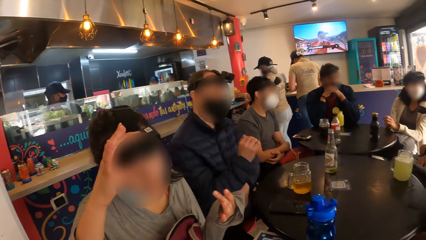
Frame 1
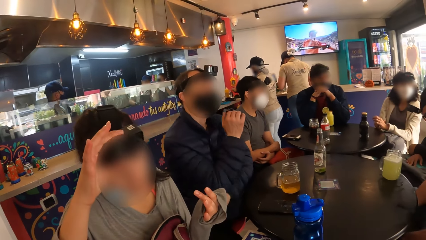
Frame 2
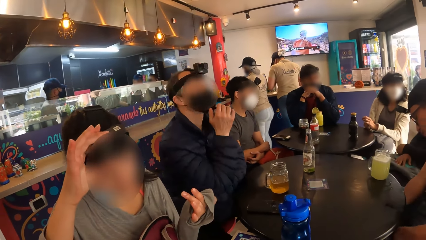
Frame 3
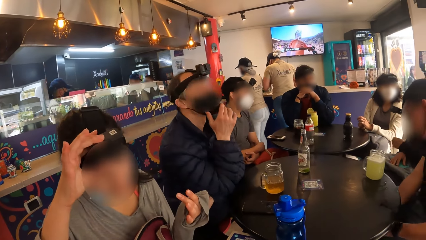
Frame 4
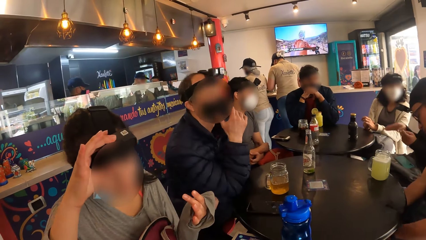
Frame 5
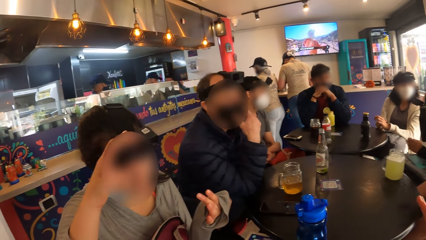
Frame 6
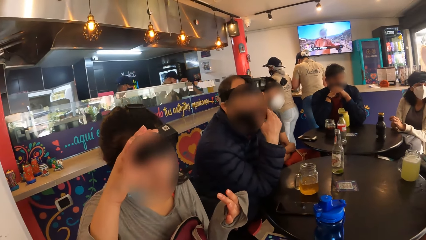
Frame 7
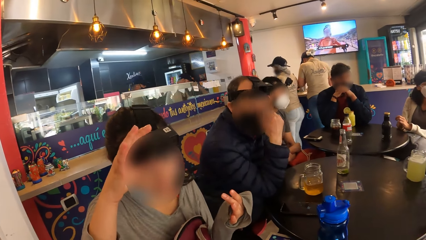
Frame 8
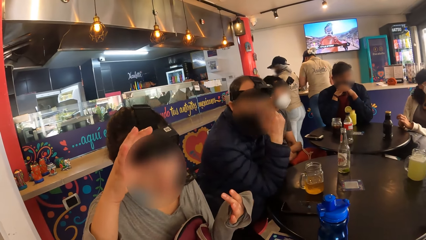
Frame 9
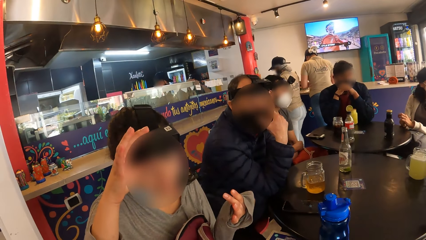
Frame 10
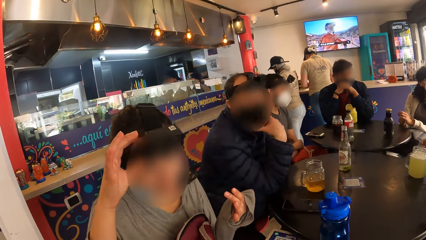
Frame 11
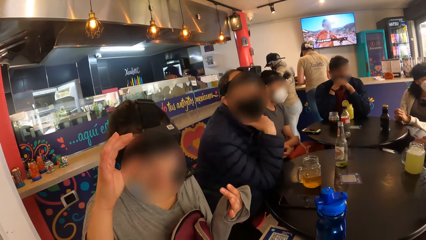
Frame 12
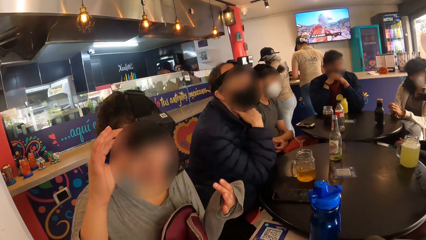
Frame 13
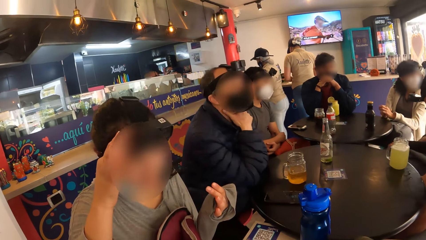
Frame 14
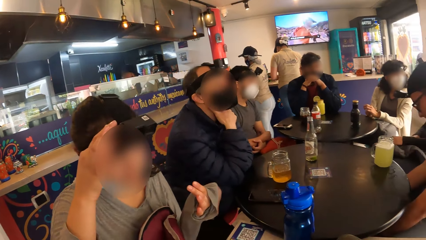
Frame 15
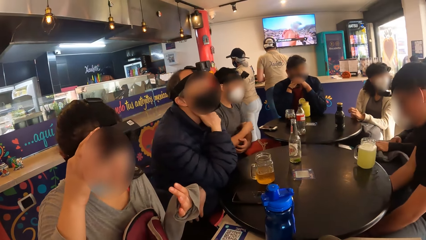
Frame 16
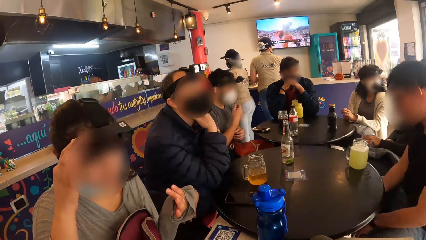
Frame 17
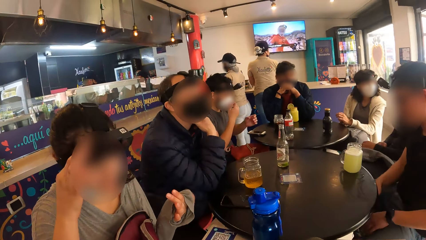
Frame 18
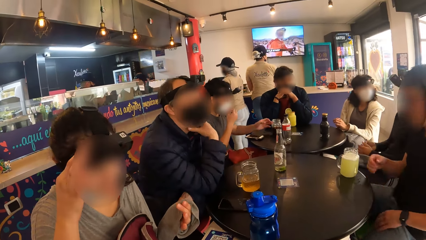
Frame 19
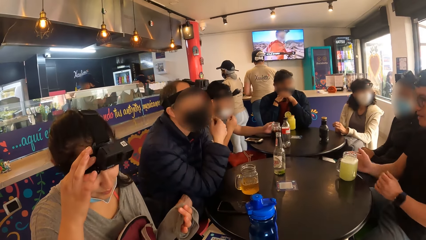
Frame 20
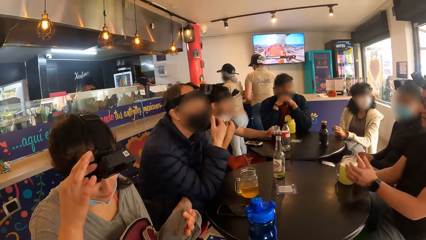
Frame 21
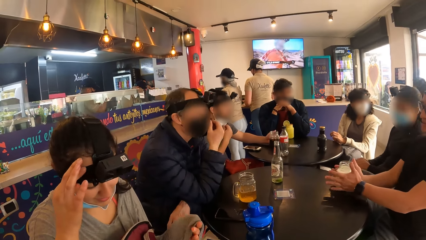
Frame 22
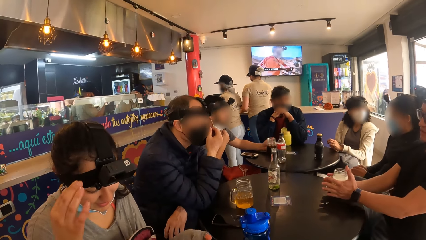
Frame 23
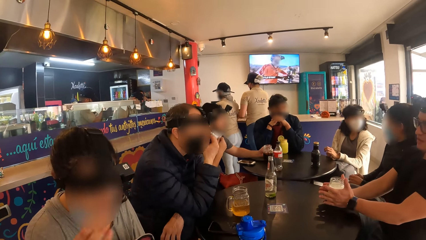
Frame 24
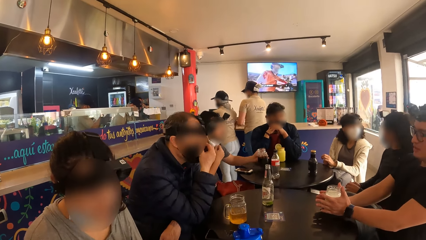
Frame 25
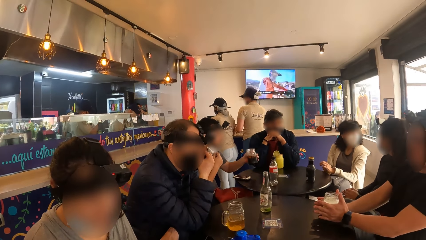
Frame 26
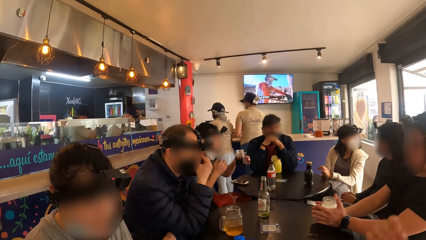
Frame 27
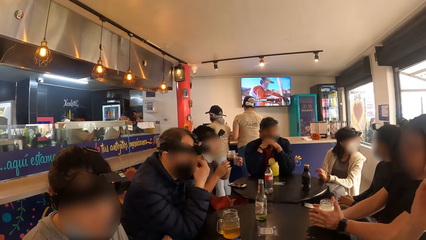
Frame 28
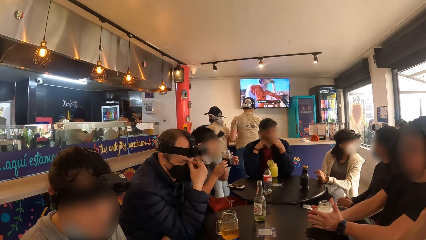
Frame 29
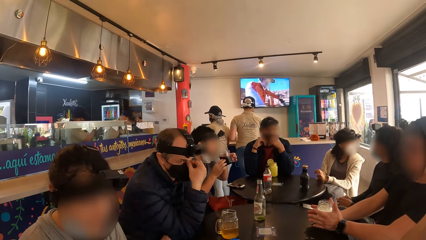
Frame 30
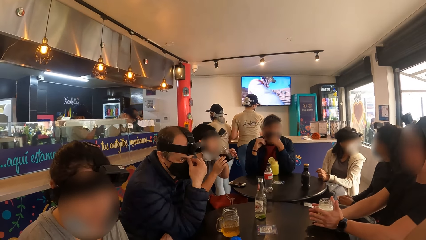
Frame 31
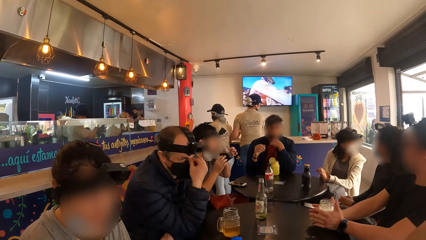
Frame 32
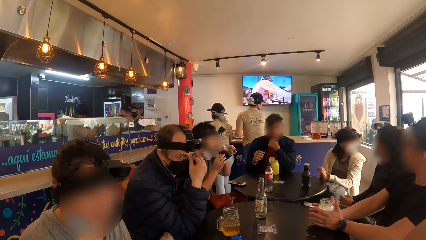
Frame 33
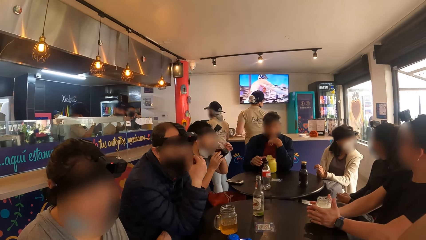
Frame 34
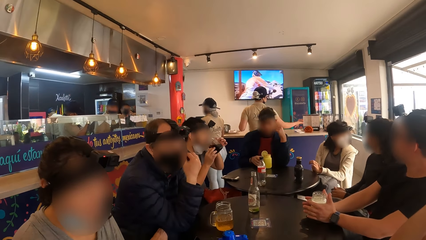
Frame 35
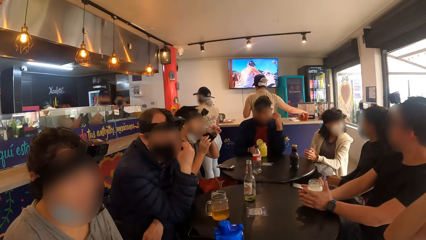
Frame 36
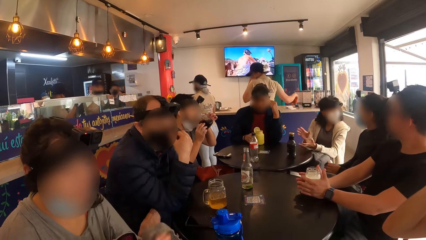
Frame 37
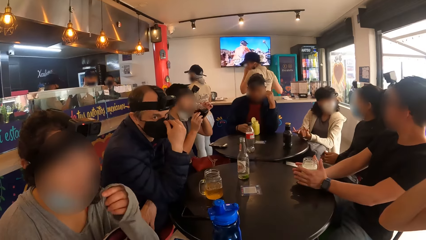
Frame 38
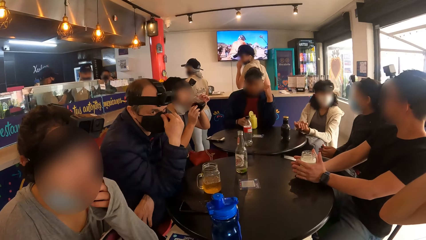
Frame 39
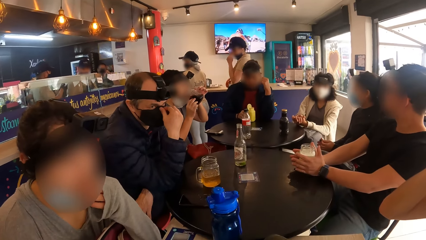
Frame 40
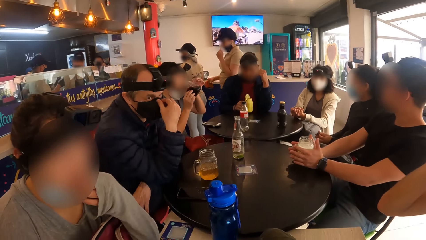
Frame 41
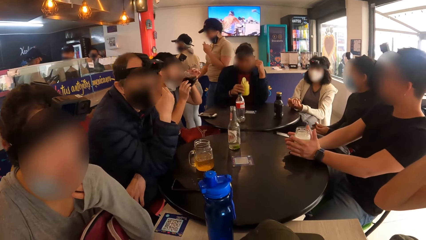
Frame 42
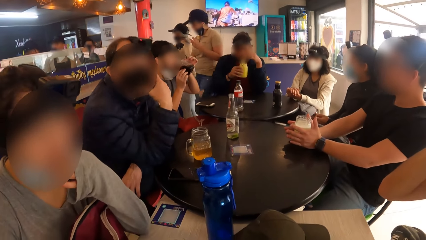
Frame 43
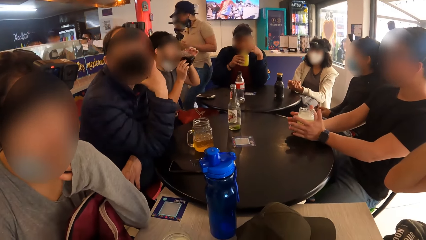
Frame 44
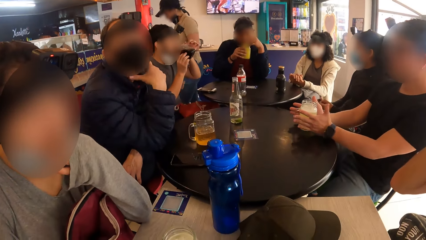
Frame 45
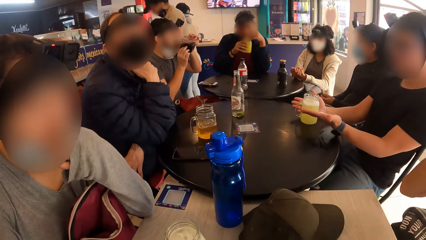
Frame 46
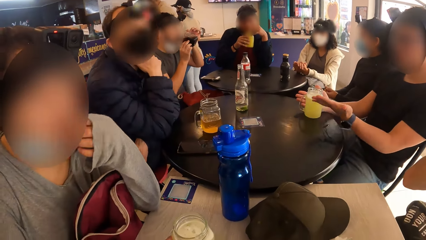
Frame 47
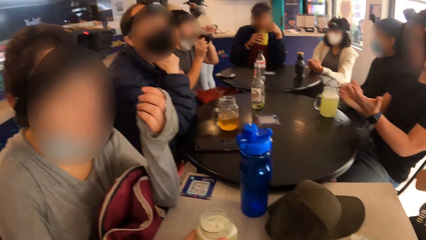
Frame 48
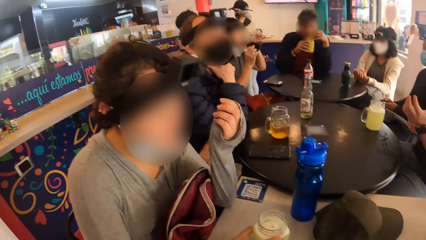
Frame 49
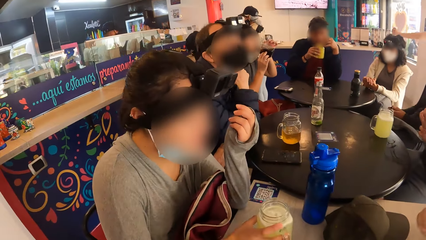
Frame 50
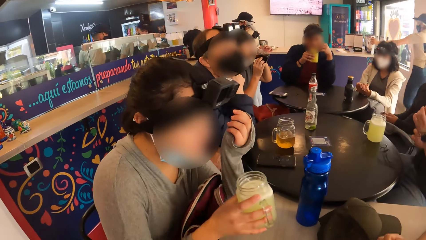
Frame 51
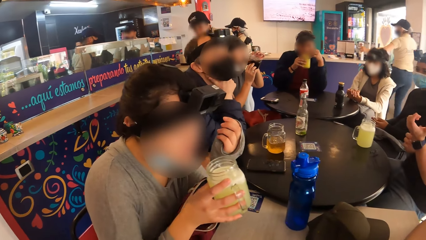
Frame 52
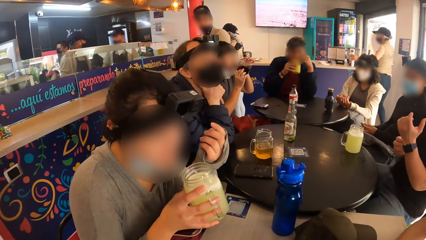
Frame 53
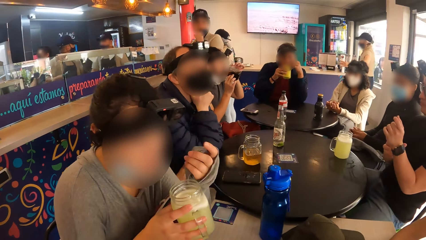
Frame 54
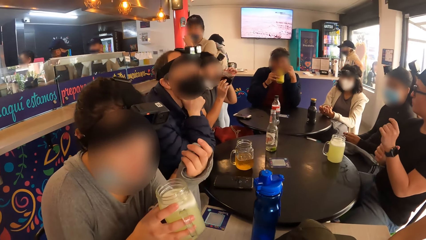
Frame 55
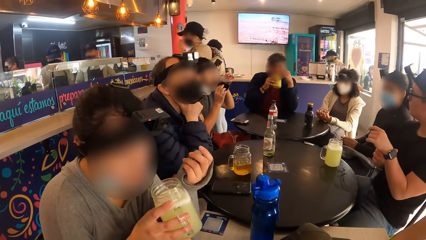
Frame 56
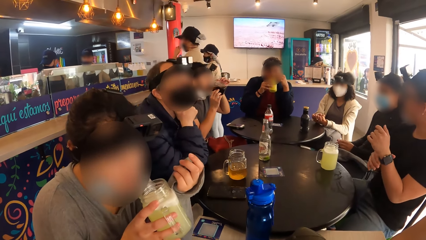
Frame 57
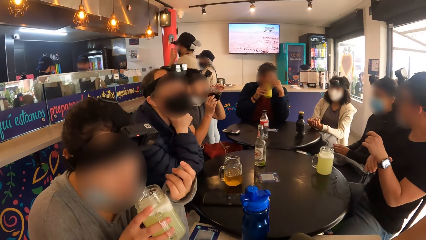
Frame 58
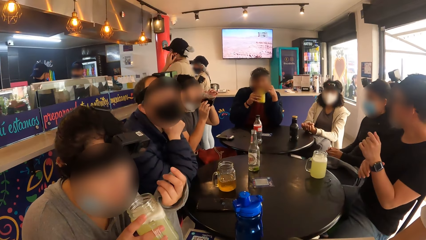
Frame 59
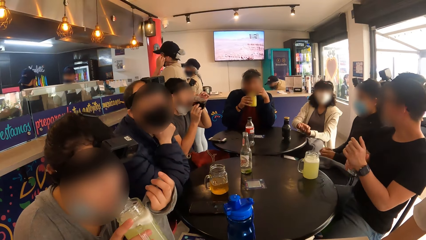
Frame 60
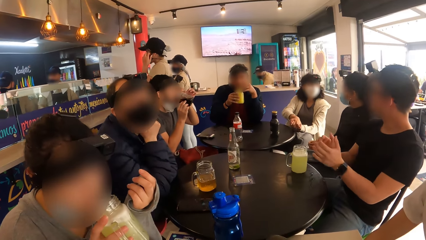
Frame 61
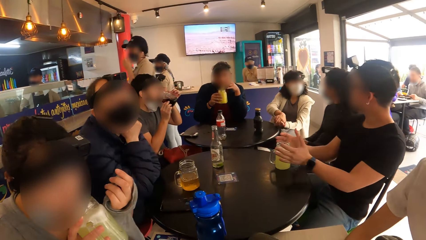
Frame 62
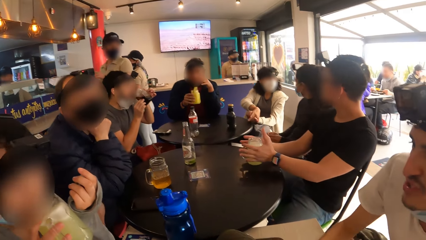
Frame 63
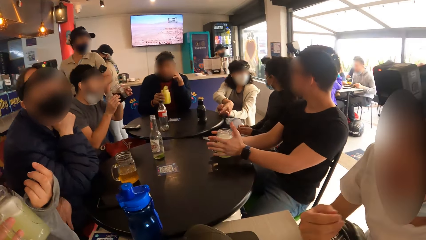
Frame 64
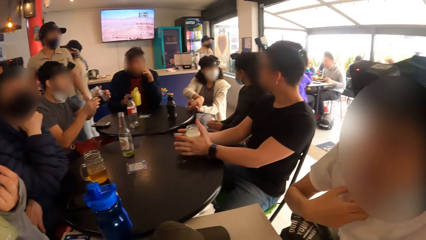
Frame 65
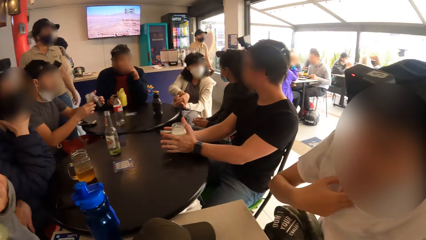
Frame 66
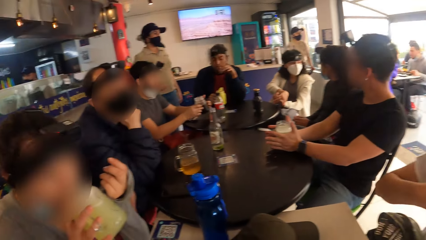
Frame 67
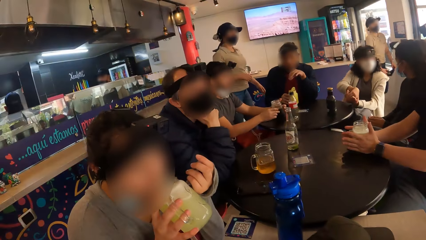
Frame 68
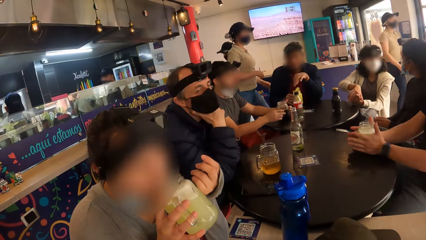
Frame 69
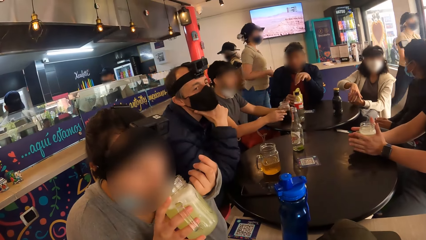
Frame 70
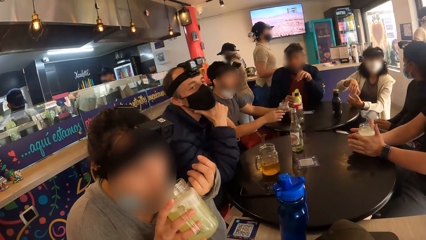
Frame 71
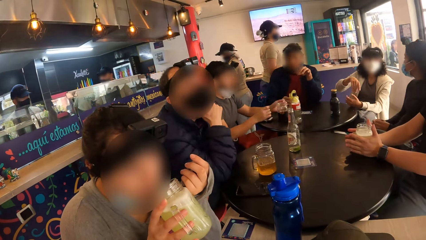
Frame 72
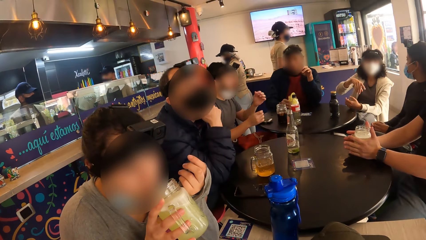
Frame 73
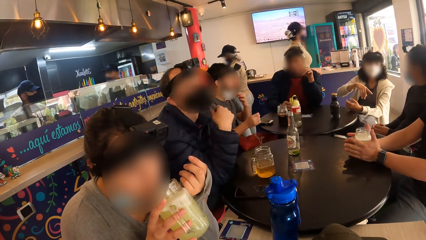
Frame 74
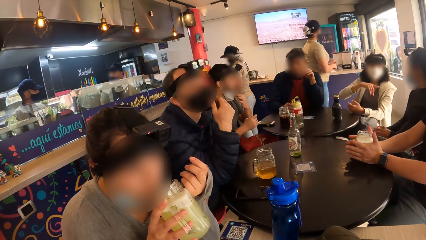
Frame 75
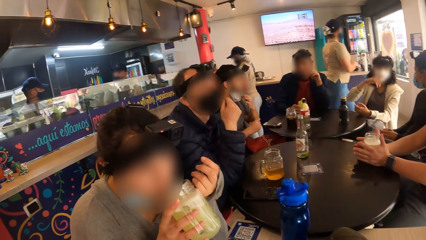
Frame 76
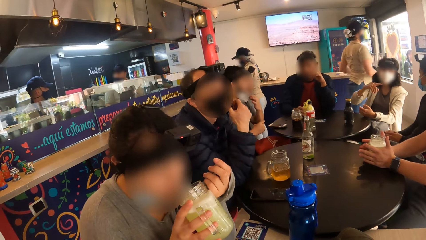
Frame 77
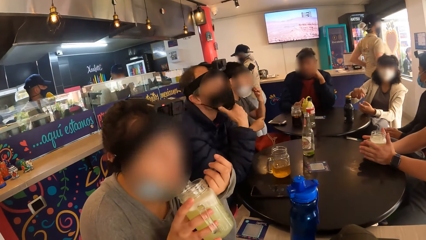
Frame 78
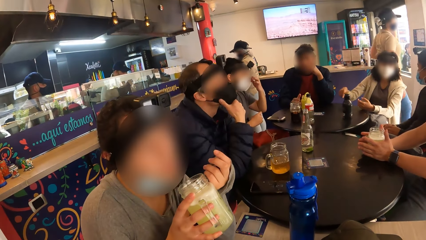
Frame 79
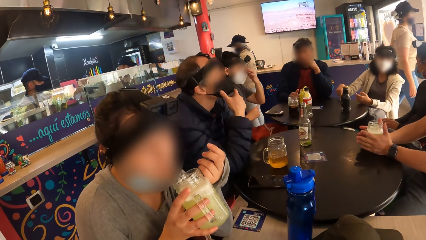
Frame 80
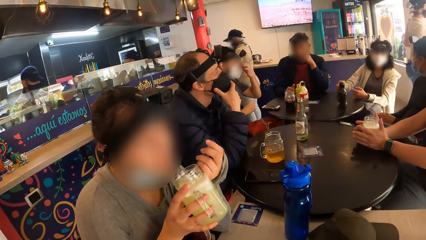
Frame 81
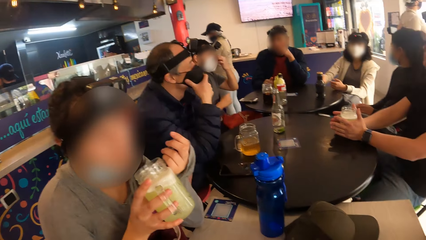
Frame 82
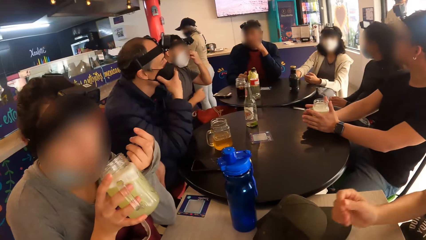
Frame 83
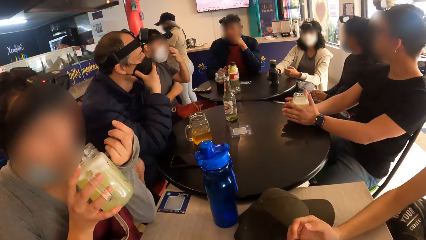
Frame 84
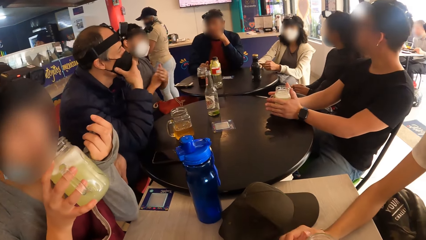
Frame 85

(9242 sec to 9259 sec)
A woman interacts with a man. A second man touches his chin with his right hand. A third man removes his facemask with his right hand. A fourth man holds the jar of juice on the table with both hands. The third man picks up a jar of cola from the table with his left hand. The second man adjusts the face mask on his face with his right hand. The third man holds the jar of cola with both hands. The third man drinks from the jar of cola with both hands. A fifth man picks up the jar of juice from the table with his right hand. The woman picks up the jar of beer on the table with her right hand. The third man drinks from the jar of juice with his right hand. The woman drinks from the jar of beer with her right hand. The first man interacts with the woman. The fourth man holds the jar of juice on the table with both hands. The fifth man drops the jar of juice on the table with his right hand.
